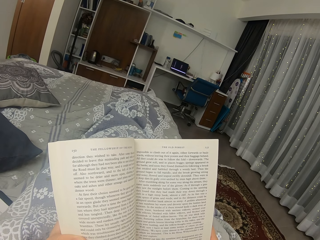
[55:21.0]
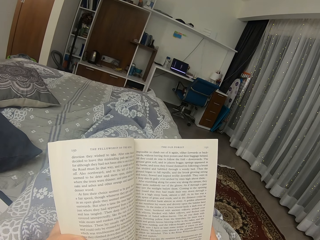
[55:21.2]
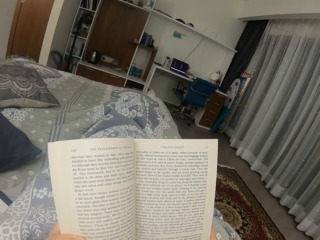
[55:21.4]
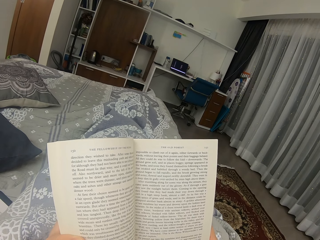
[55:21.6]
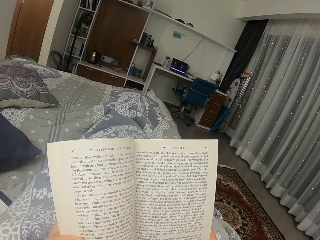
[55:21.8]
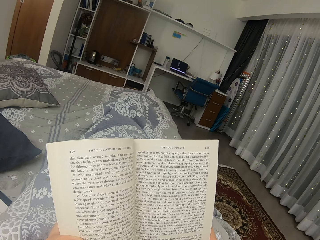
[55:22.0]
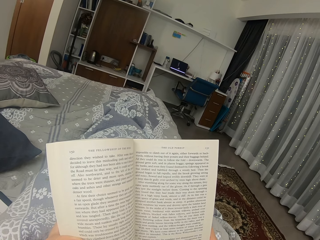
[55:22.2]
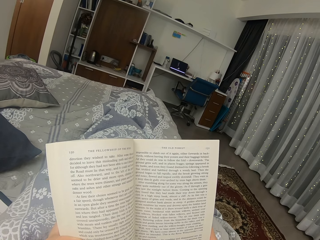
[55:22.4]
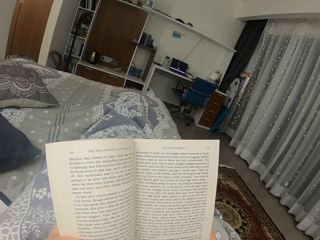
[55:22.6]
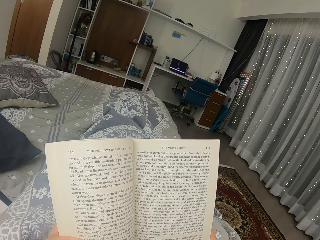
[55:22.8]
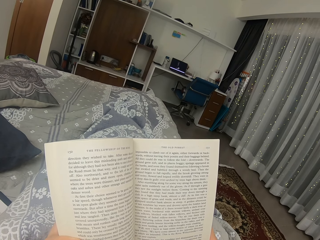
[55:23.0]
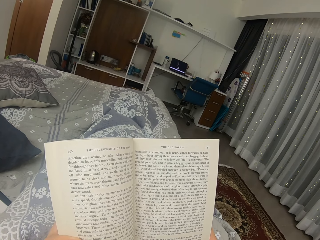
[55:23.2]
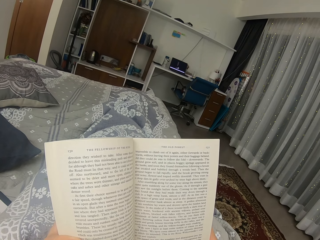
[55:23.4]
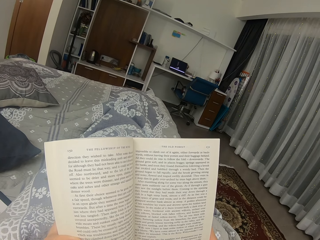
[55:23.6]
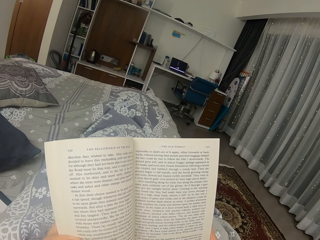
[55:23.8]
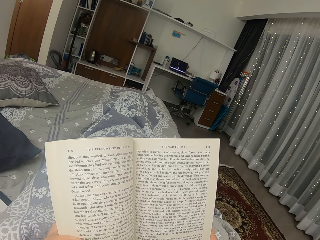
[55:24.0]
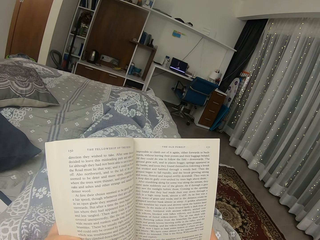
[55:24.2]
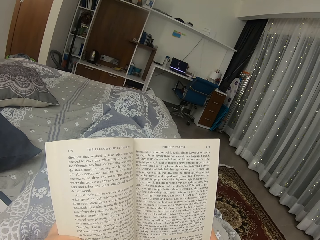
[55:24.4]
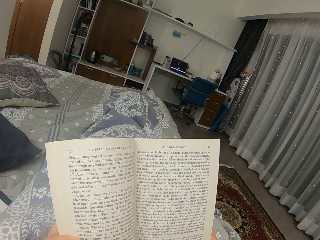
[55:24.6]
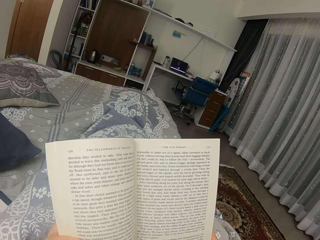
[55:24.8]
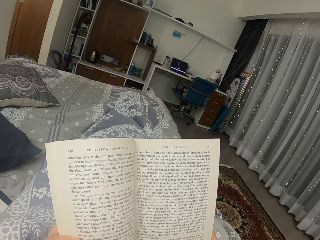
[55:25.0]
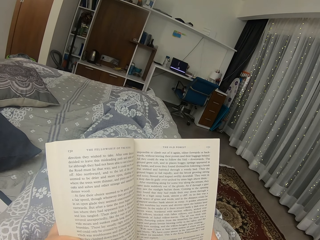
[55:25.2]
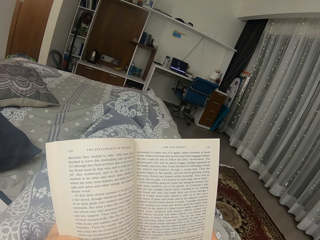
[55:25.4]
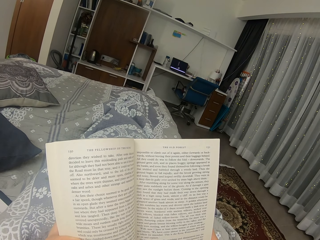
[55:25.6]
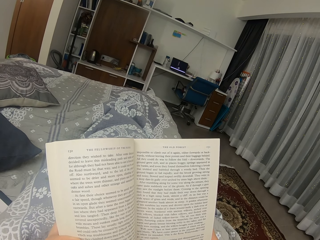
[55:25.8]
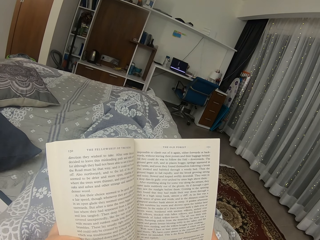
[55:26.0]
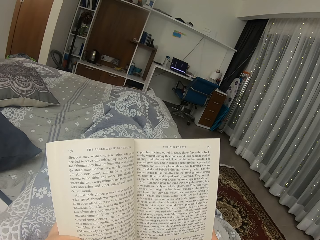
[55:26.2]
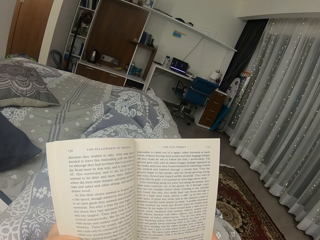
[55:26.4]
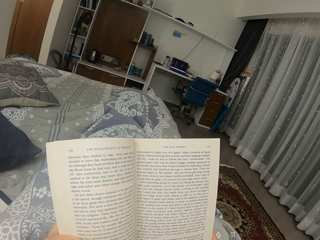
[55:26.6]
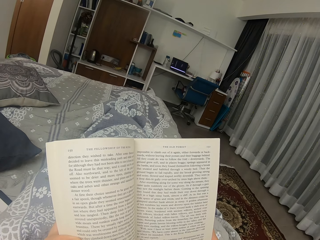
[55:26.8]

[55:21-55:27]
The camera wearer reads a book.

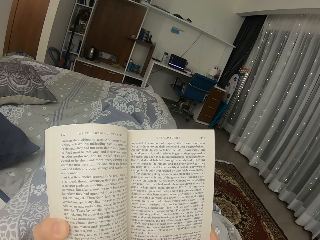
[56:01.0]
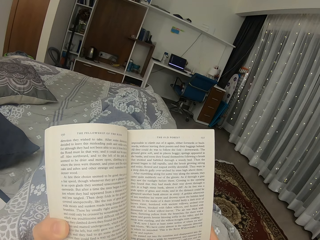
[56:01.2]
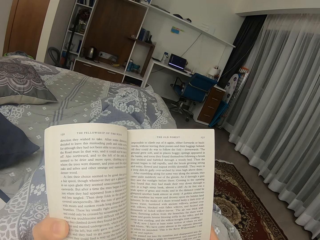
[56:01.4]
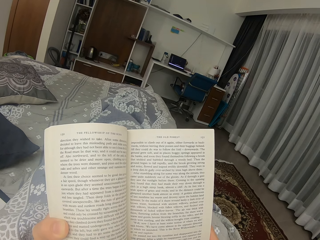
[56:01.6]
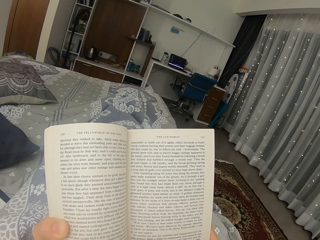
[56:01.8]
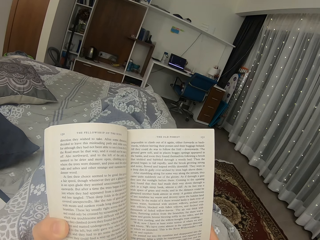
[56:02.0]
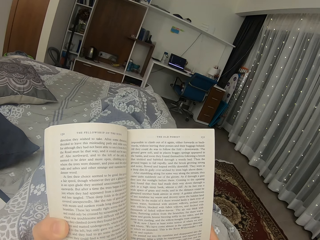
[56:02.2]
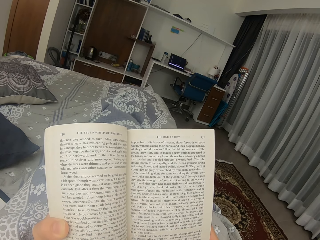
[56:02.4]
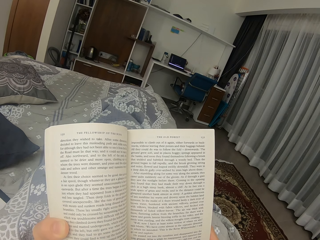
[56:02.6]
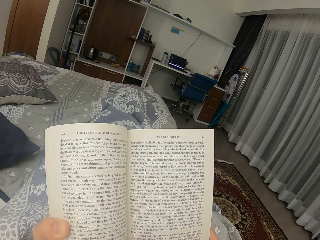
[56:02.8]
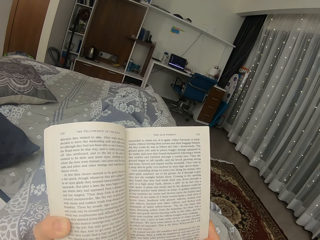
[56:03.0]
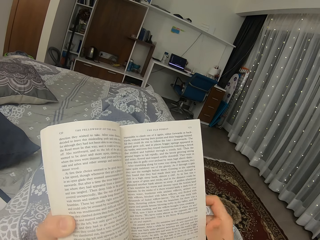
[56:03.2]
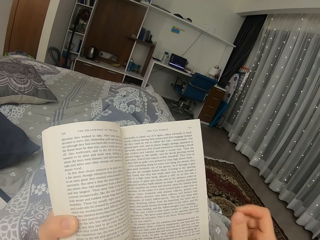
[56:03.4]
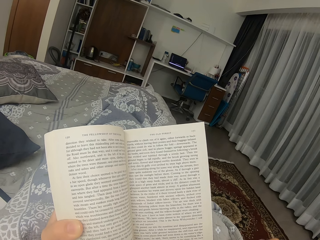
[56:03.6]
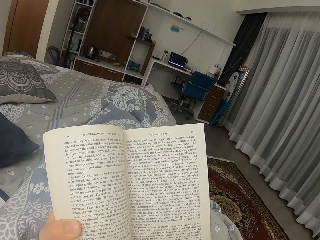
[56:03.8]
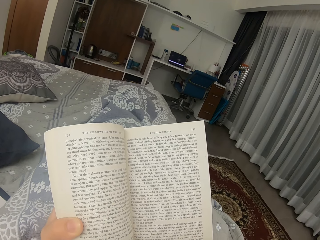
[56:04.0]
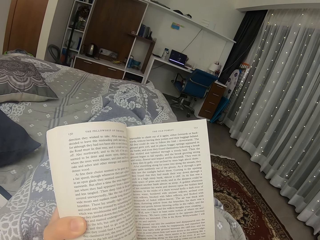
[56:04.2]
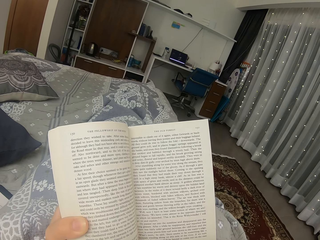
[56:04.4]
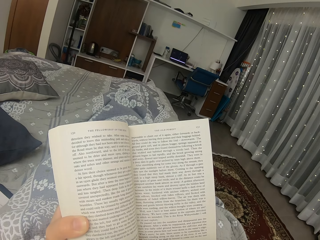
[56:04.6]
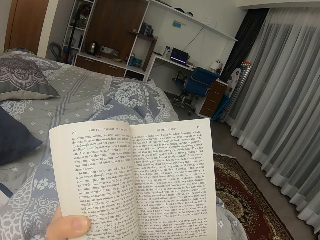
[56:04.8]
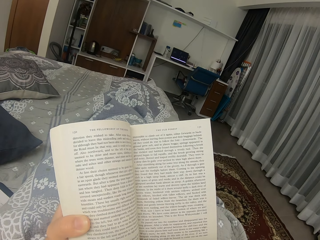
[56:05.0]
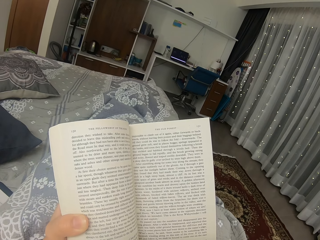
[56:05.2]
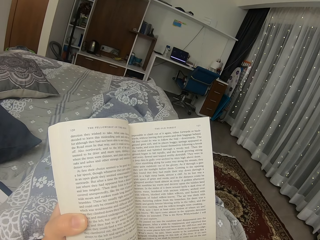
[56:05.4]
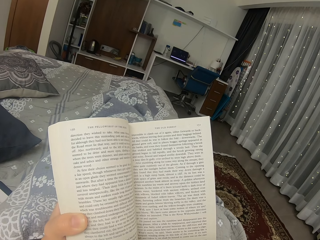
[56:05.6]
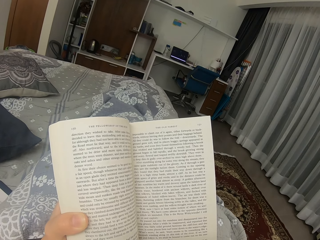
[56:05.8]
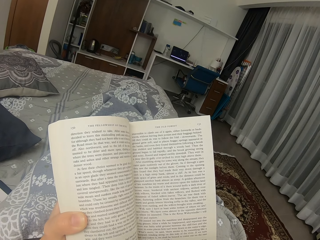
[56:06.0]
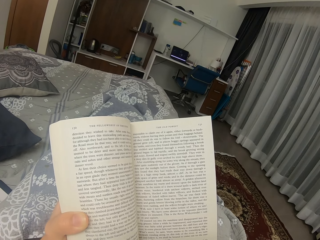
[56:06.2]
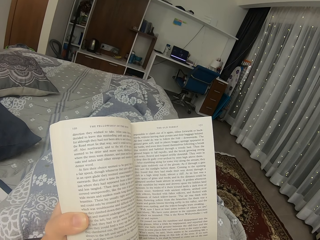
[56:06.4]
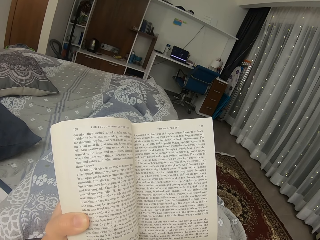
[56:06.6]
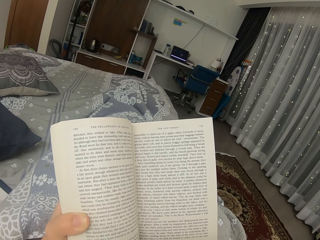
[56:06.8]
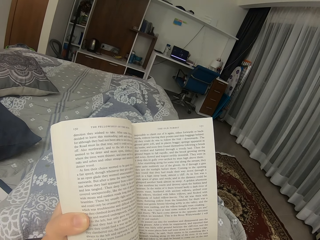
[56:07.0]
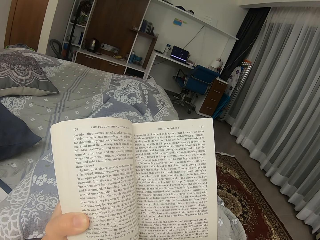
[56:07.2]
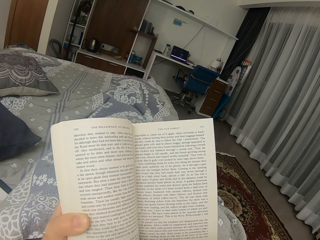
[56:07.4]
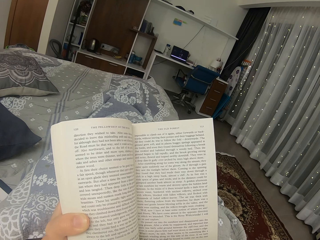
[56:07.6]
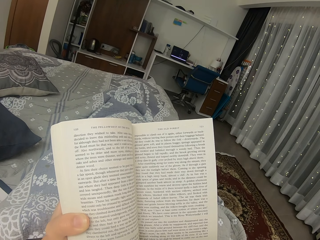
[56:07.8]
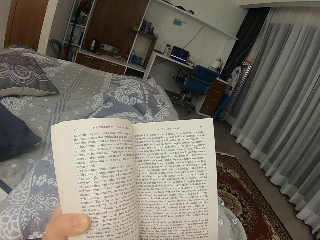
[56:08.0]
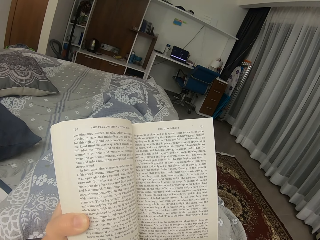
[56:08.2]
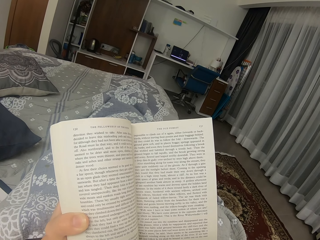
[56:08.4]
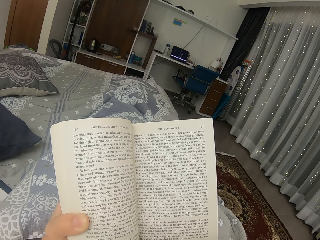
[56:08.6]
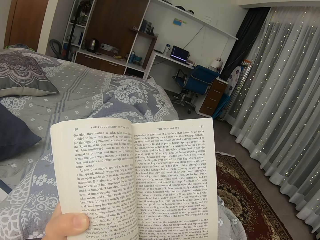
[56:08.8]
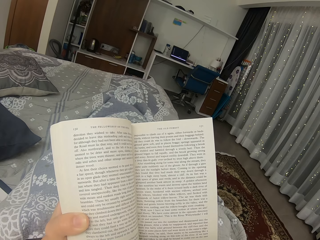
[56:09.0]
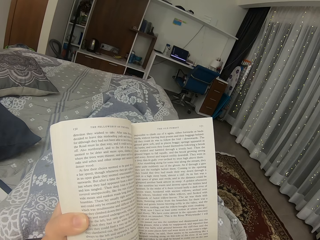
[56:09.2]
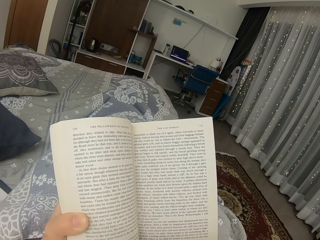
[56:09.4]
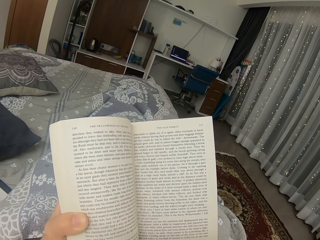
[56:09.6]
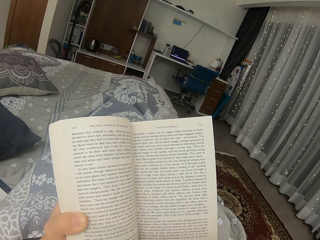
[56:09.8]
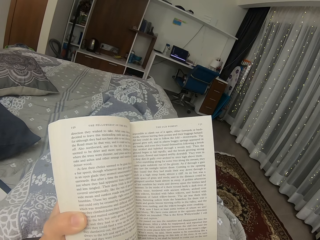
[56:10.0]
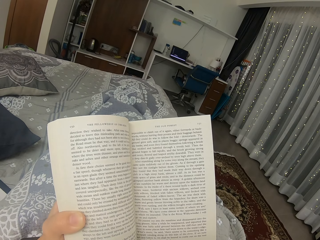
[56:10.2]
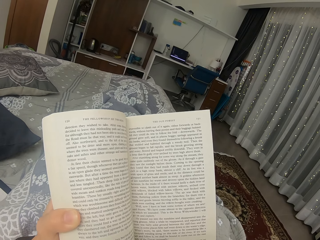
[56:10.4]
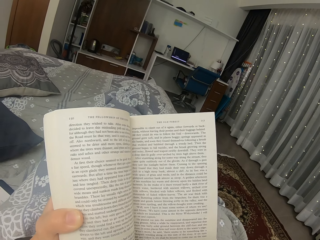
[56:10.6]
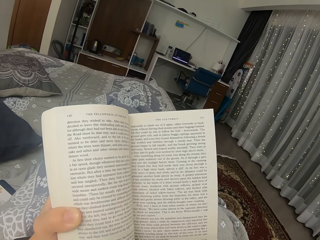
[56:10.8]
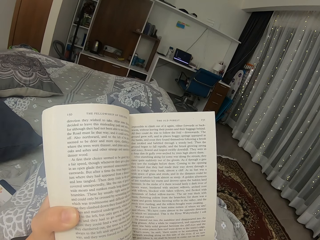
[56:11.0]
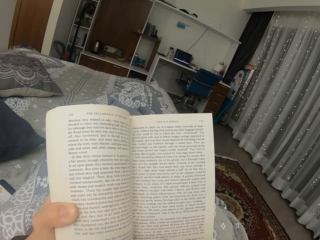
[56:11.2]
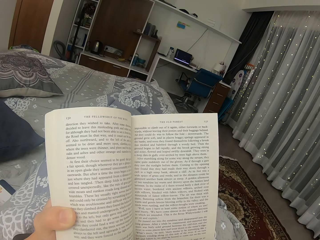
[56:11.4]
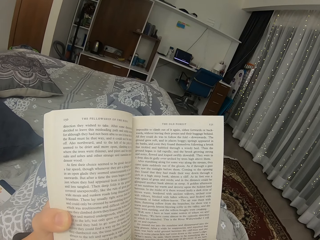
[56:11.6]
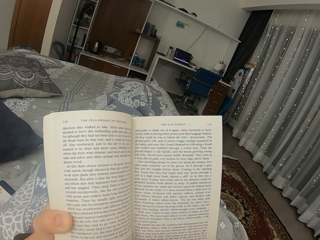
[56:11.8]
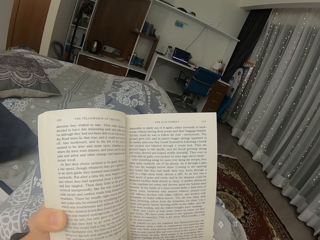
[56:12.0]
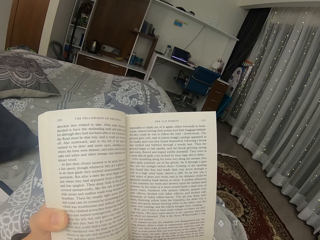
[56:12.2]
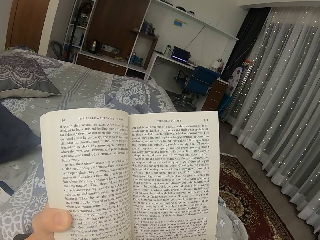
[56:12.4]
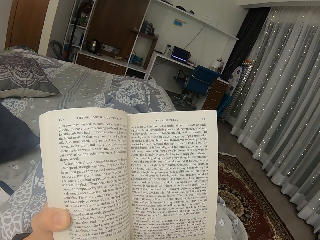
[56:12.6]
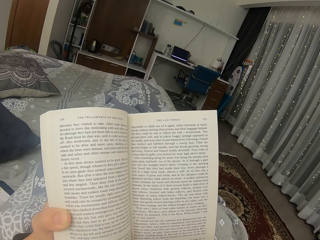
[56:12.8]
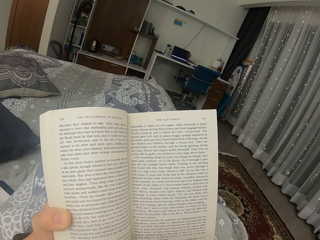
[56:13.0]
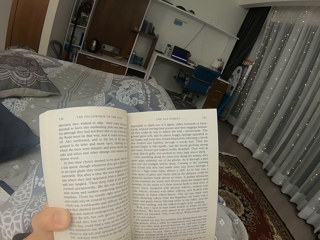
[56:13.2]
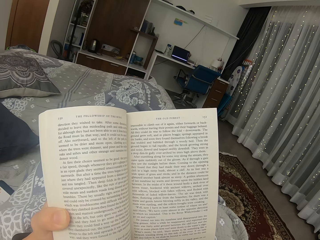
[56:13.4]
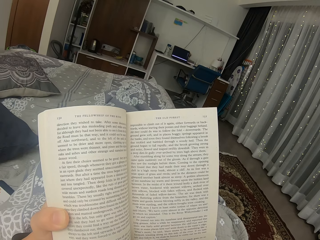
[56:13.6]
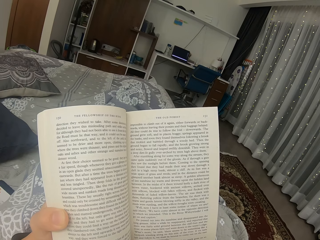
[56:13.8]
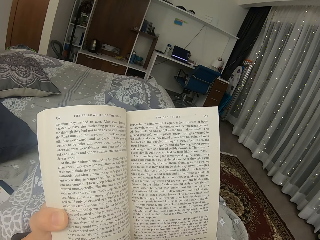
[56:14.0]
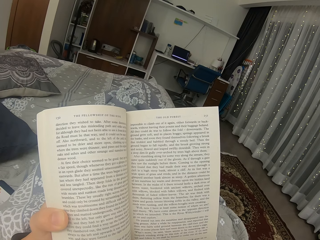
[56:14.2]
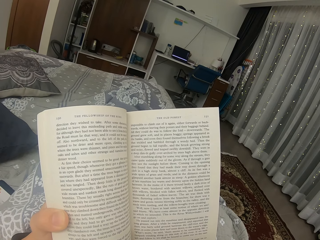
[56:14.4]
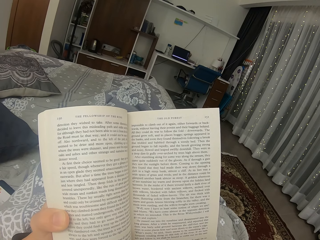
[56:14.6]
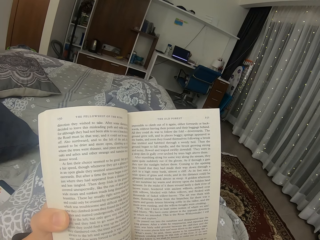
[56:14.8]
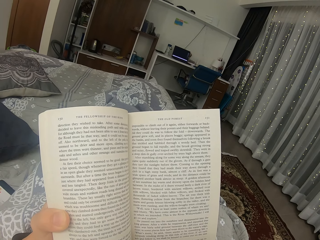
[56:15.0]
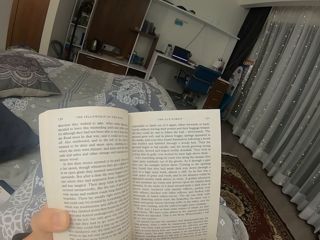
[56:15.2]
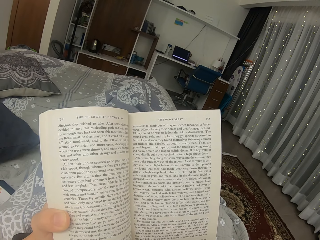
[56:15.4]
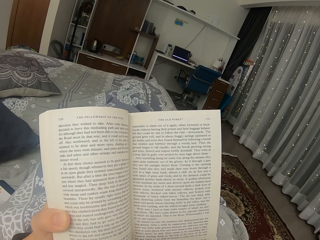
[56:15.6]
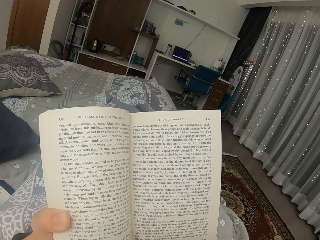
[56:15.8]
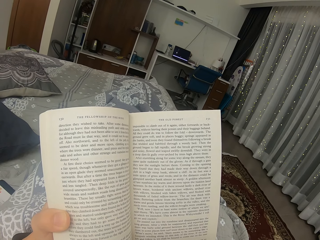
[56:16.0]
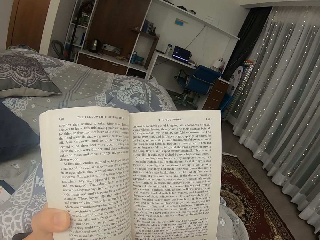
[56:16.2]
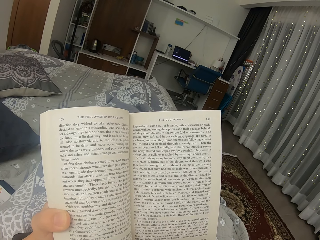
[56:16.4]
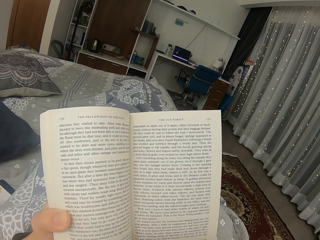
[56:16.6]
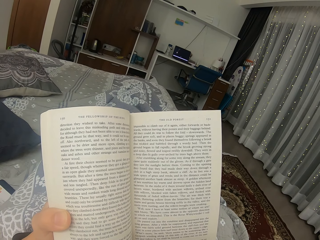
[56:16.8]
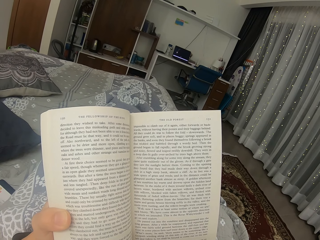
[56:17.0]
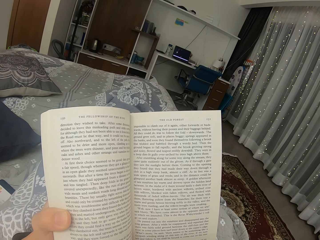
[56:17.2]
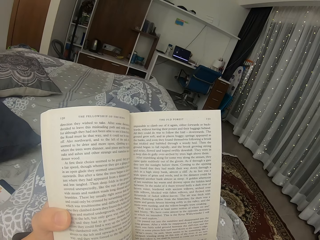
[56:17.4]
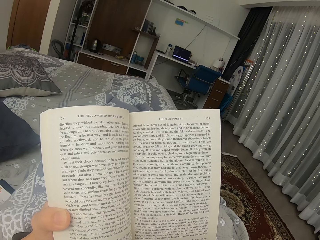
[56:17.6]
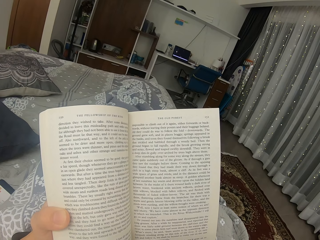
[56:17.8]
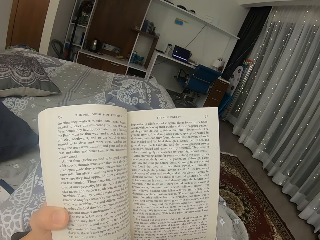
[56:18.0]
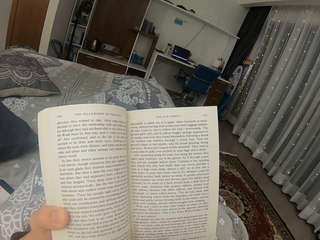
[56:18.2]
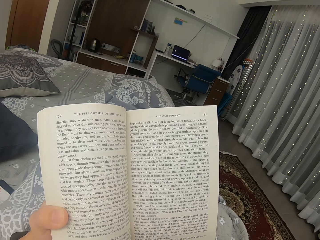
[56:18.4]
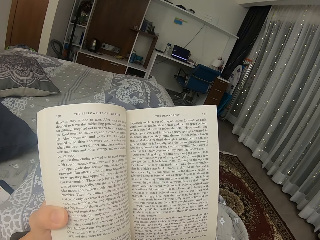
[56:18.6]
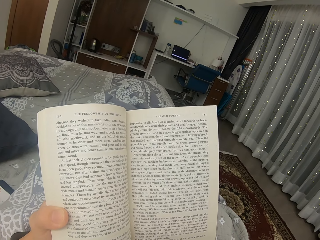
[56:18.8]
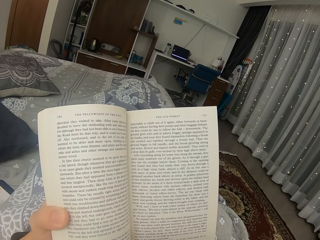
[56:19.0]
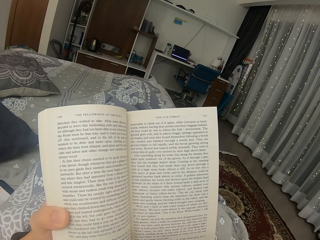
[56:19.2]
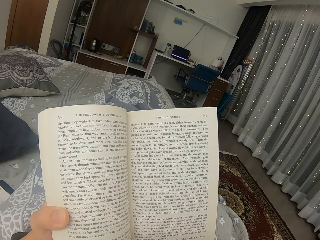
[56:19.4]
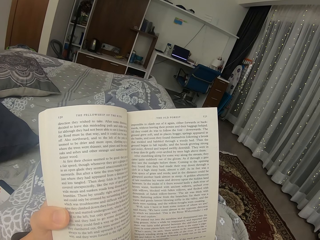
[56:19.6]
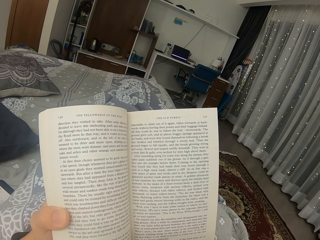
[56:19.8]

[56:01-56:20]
The camera wearer lifts a hand from a book. They read the book.
